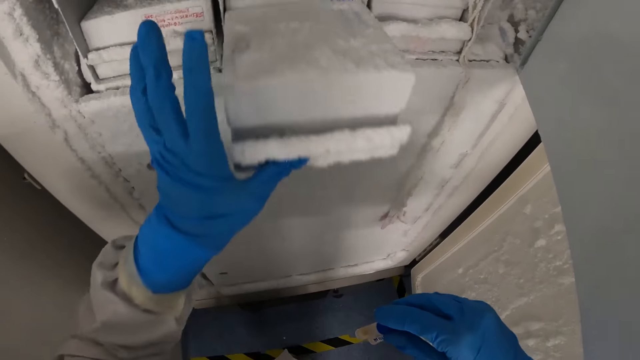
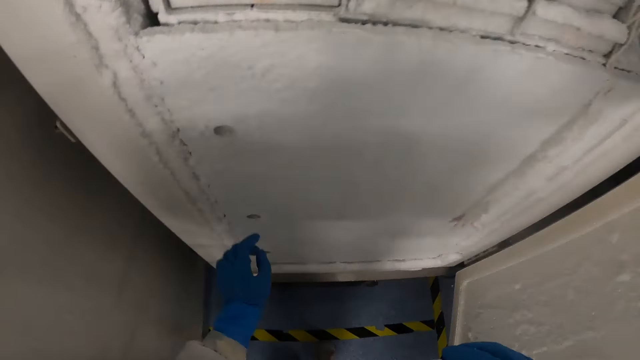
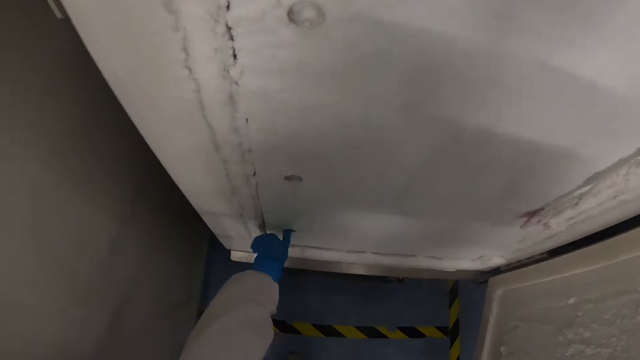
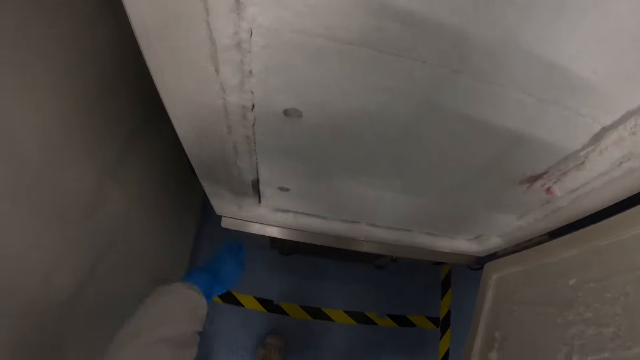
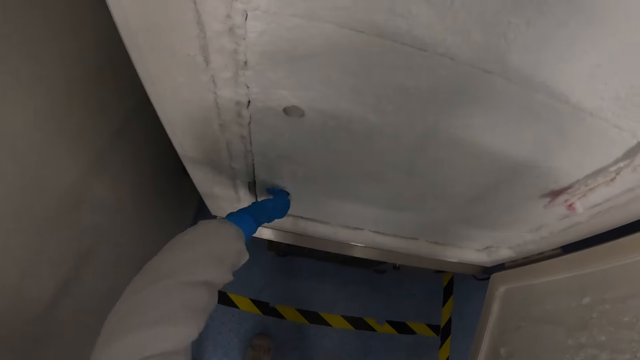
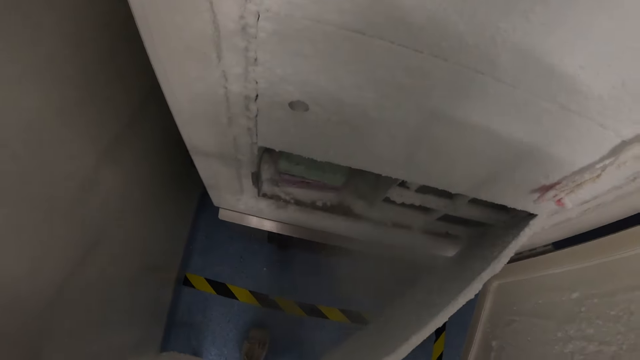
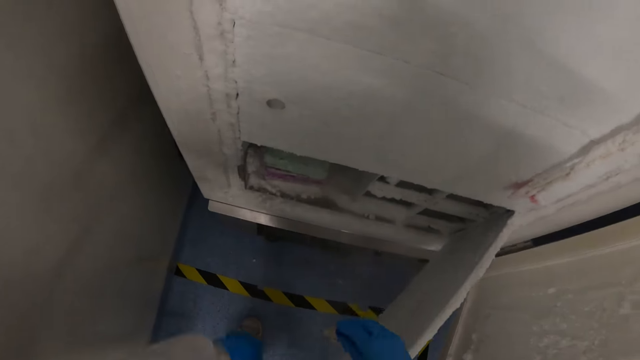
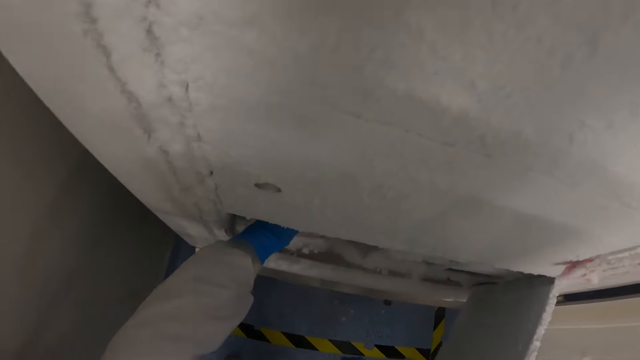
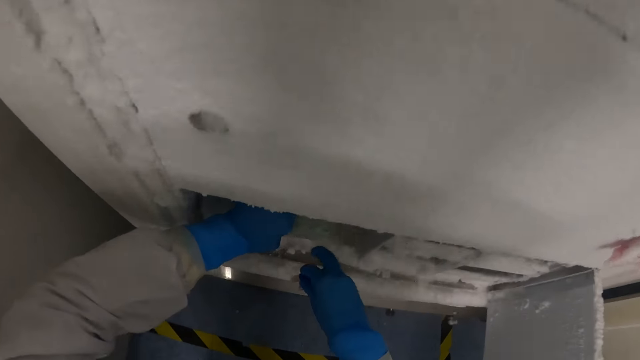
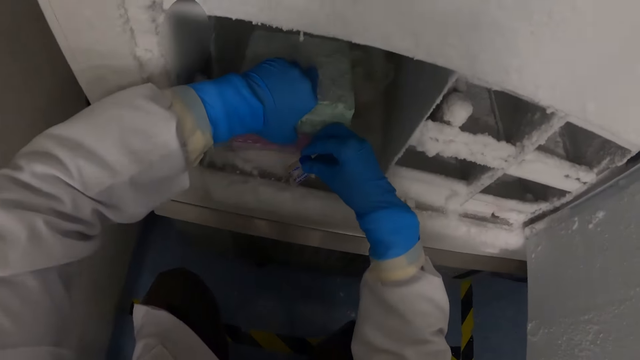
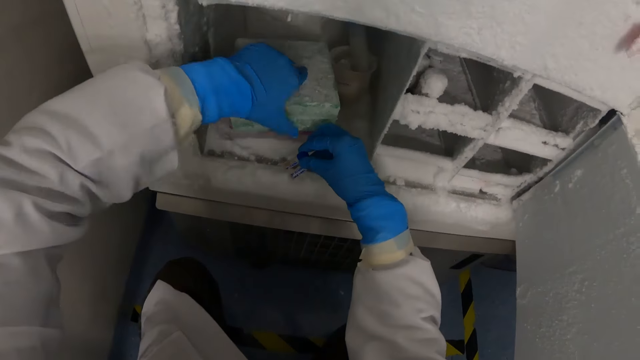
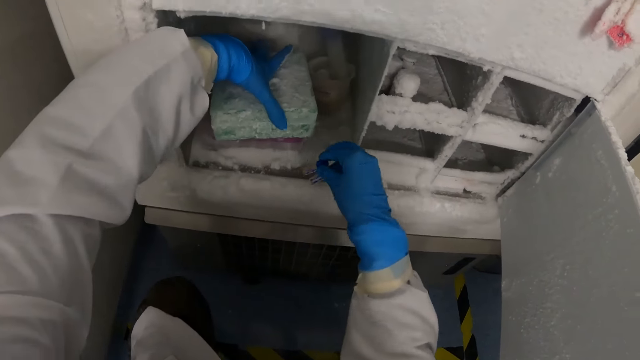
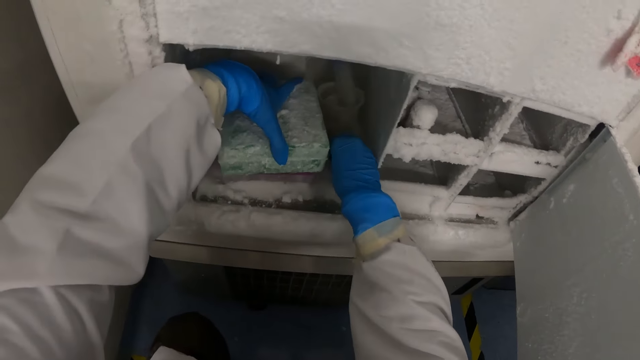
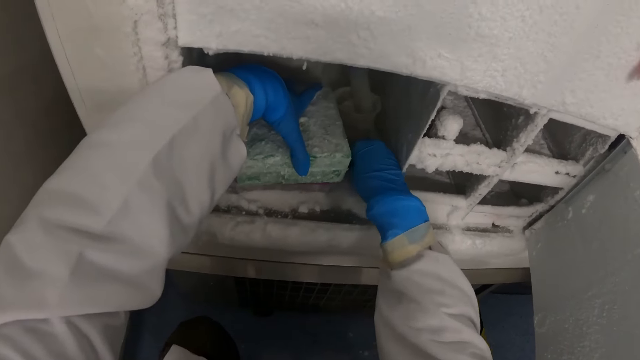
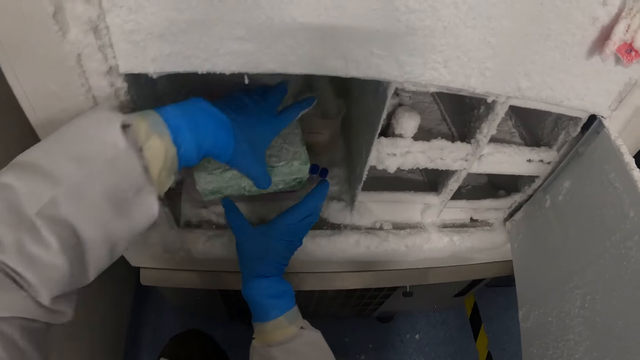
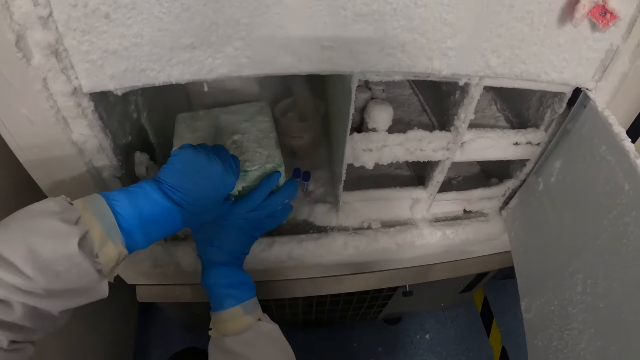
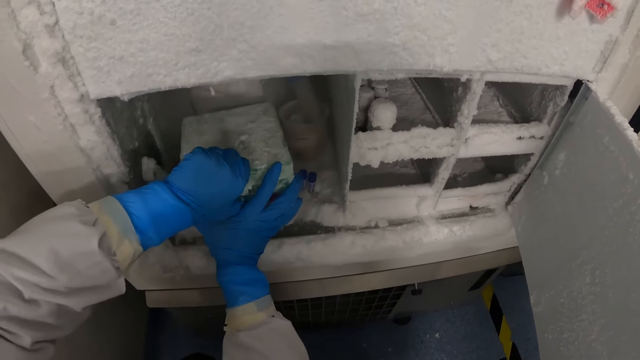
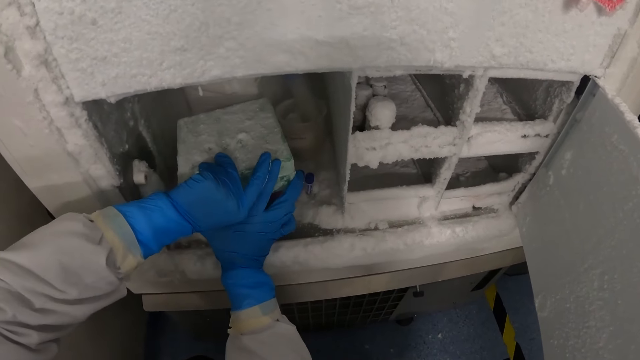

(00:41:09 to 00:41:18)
The camera wearer returns the tray in the freezer with his left hand. He pushes the tray. He opens another freezer or lower inside door in the laboratory refrigerator with his left hand. He drops the EDTA tubes or vacutainers in the freezer.

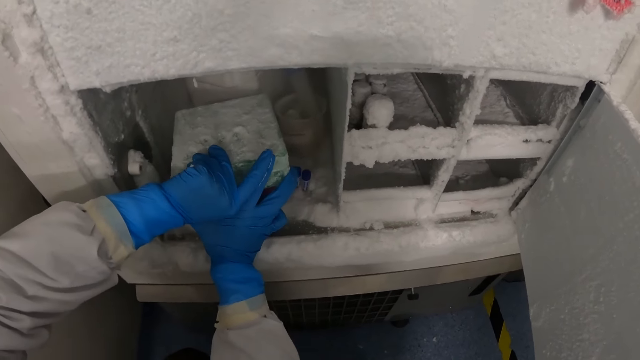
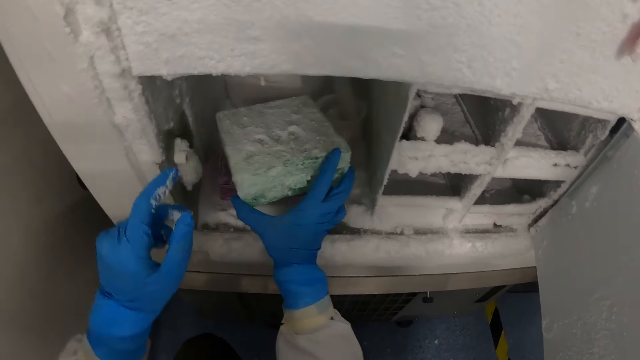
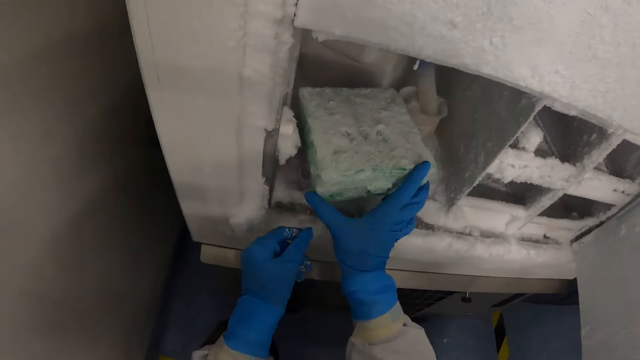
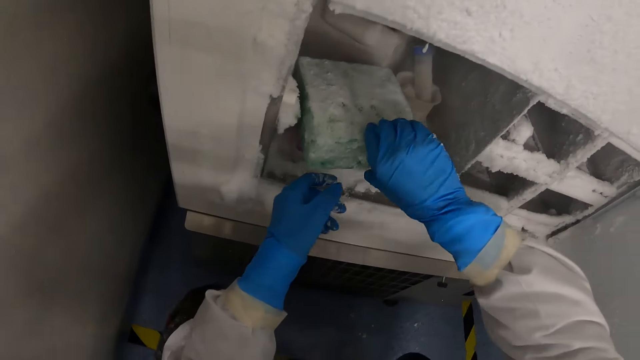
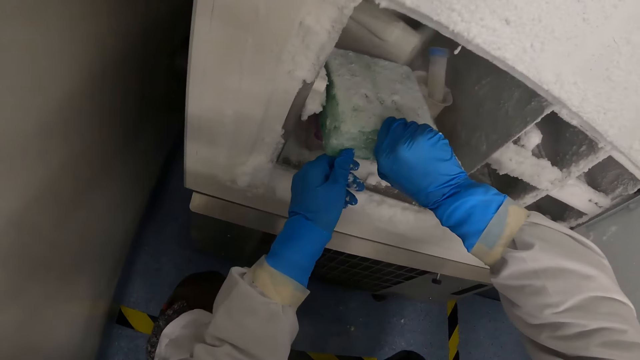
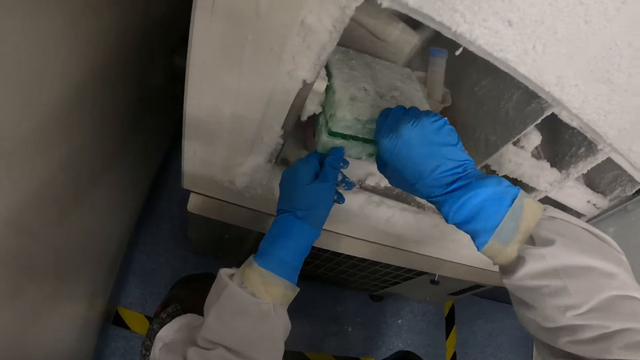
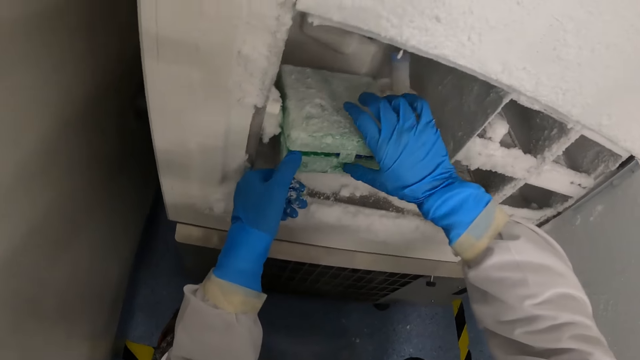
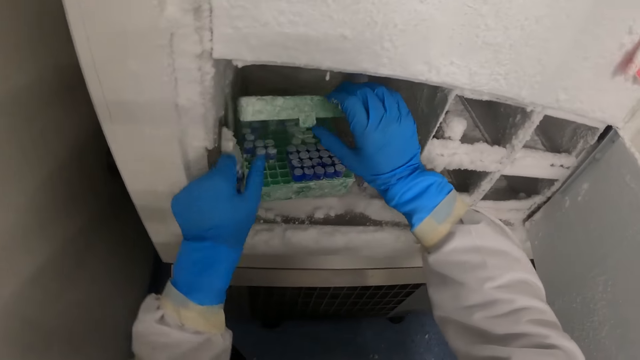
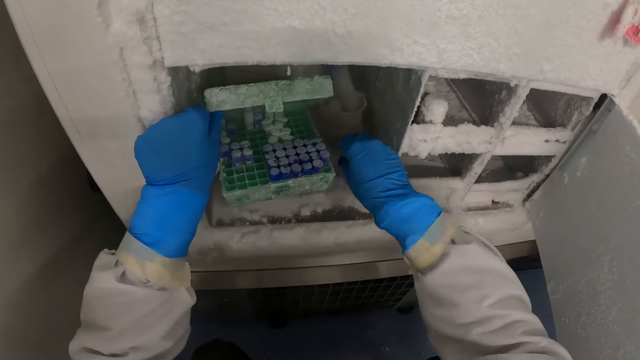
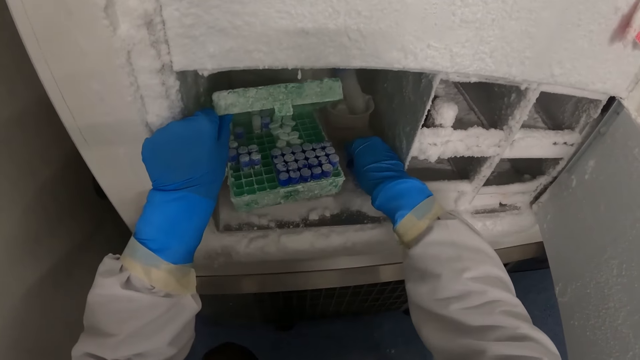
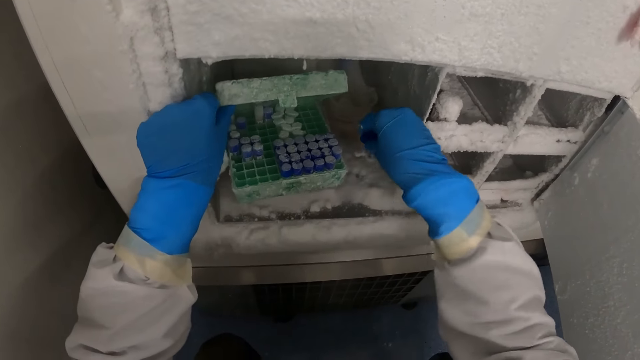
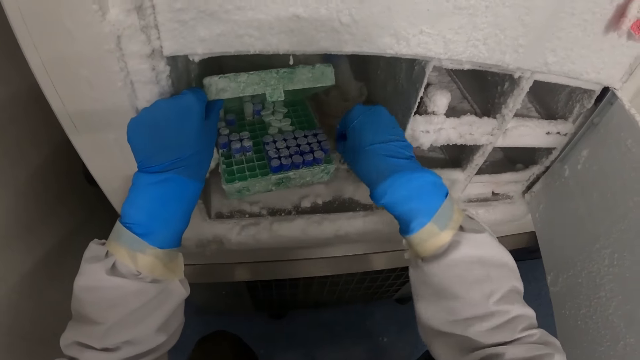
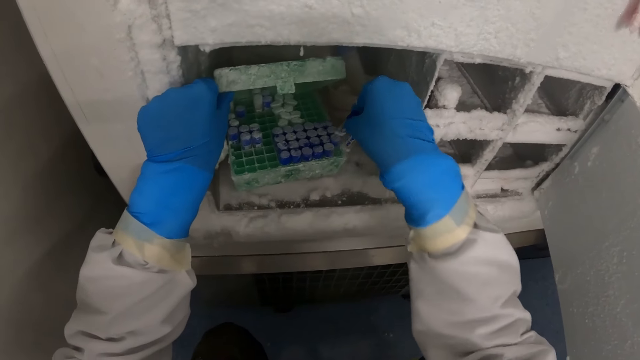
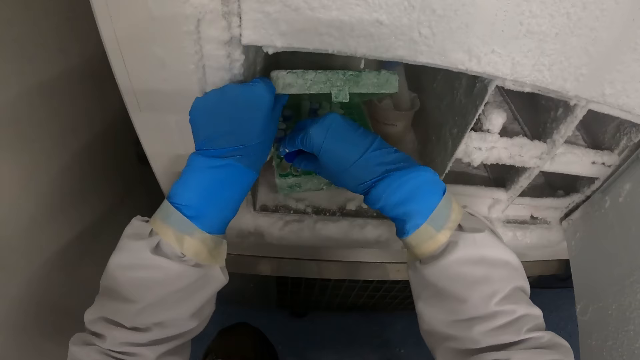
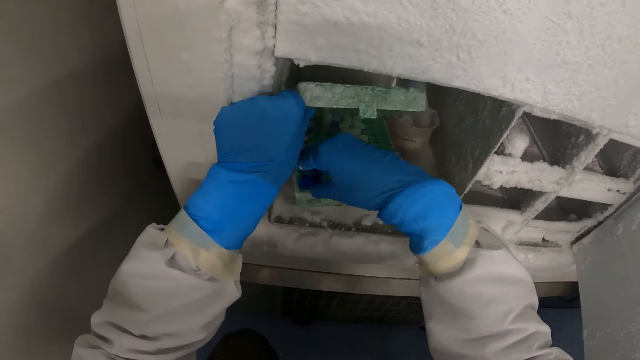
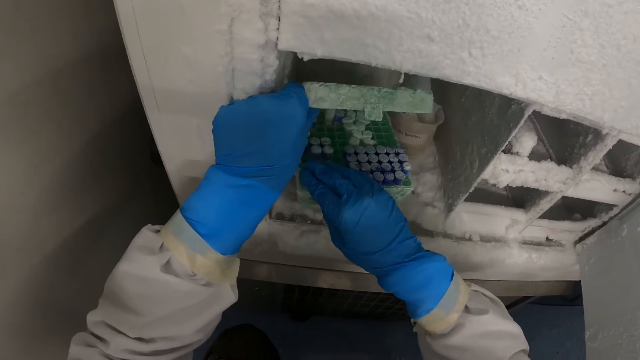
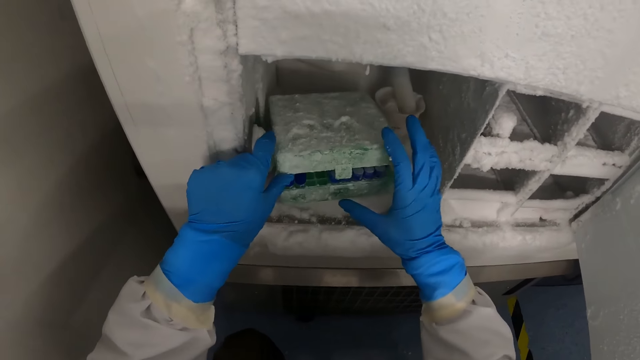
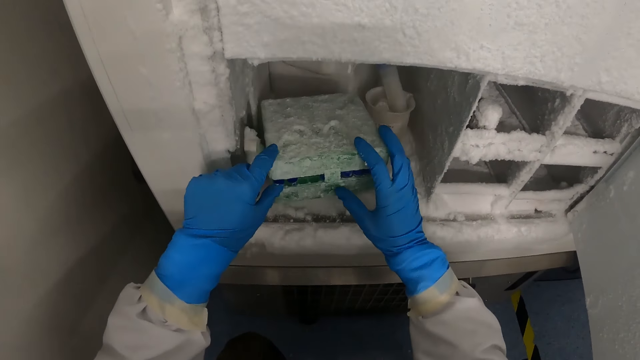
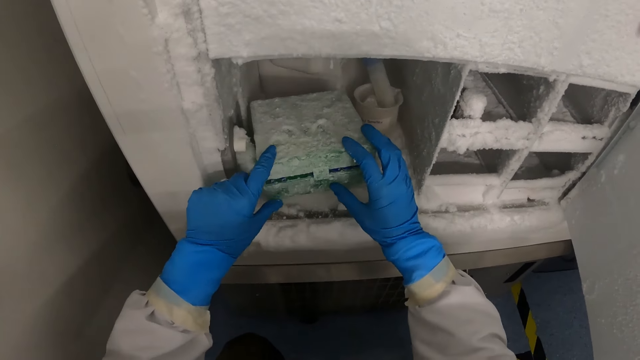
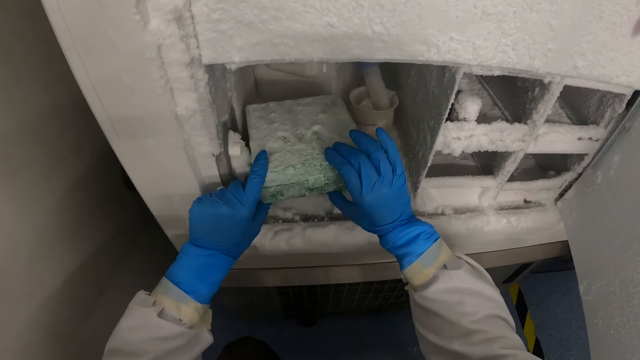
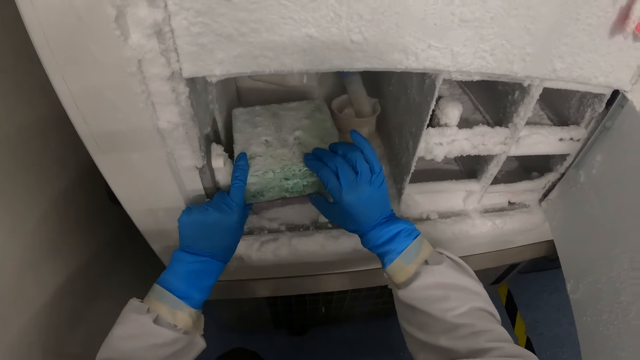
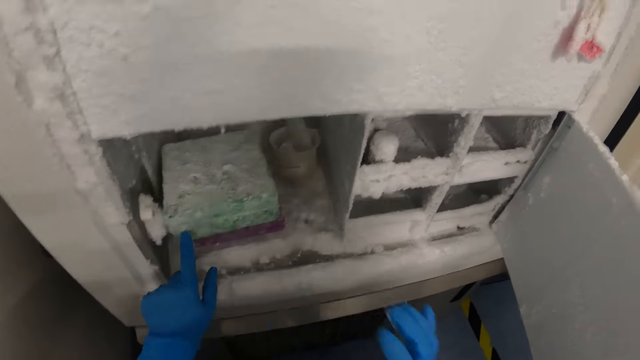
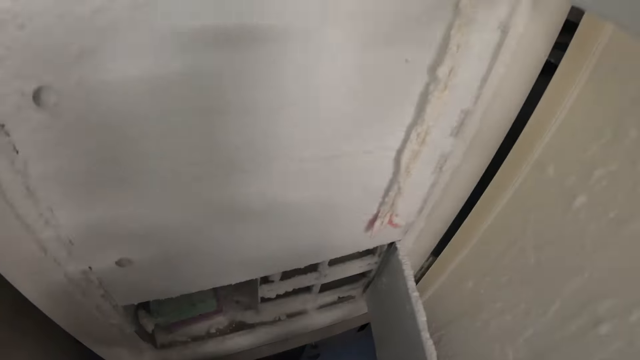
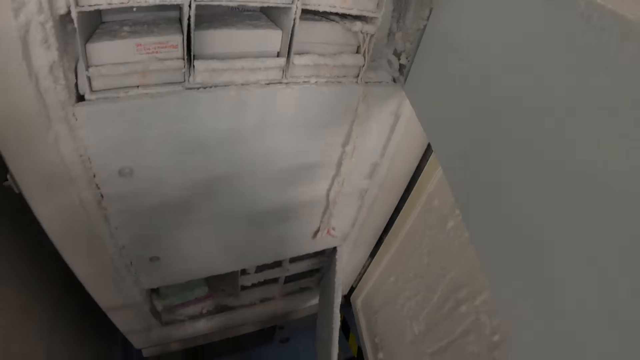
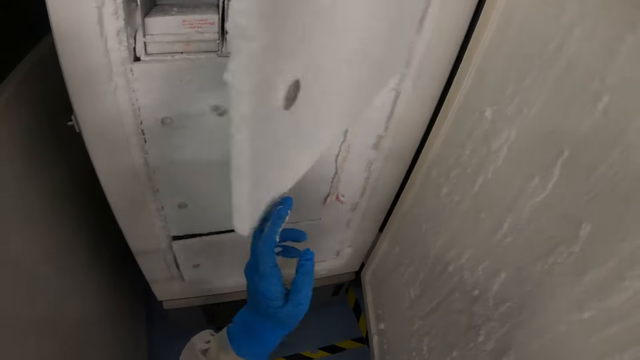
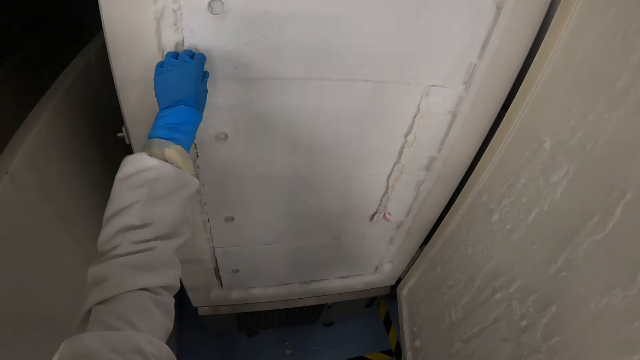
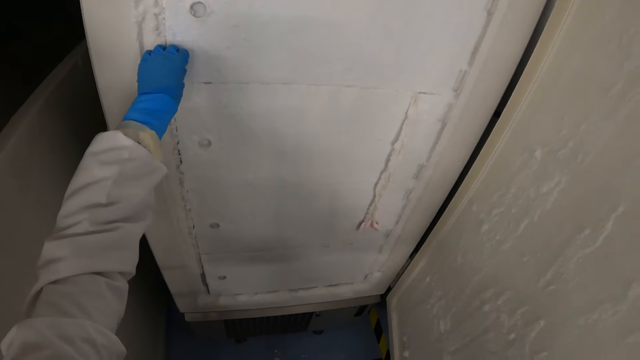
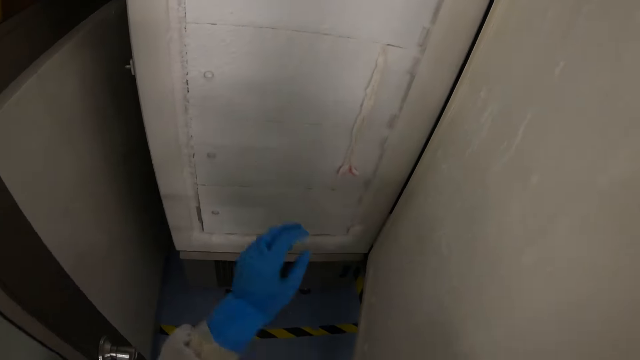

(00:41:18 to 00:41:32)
The camera wearer opens the EDTA tube foam rack in the freezer in the laboratory refrigerator with both hands. He picks up the vacutainers. He puts the EDTA tube in the EDTA tube foam rack in the freezer in the laboratory refrigerator with his right hand. He closes the EDTA tube foam rack with both hands. He closes the lower inside door and closes the upper inside door.
